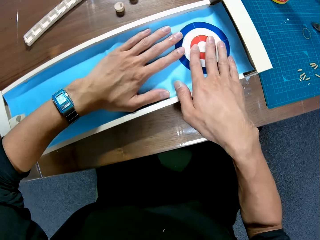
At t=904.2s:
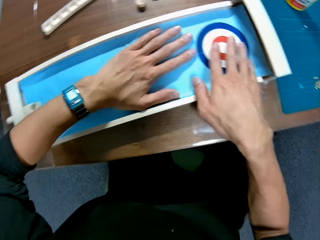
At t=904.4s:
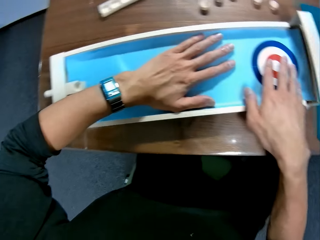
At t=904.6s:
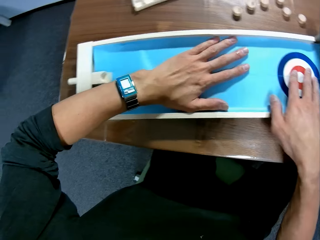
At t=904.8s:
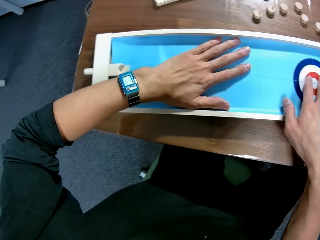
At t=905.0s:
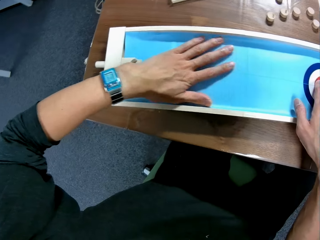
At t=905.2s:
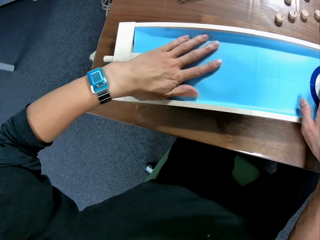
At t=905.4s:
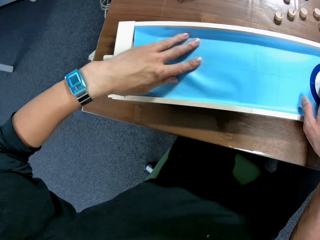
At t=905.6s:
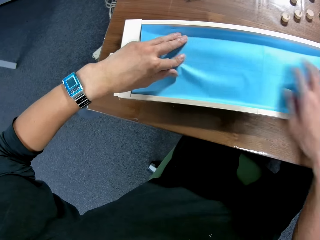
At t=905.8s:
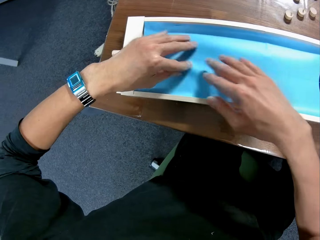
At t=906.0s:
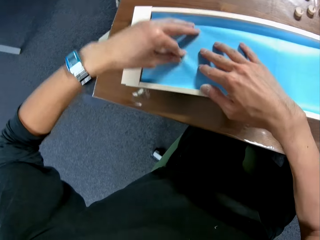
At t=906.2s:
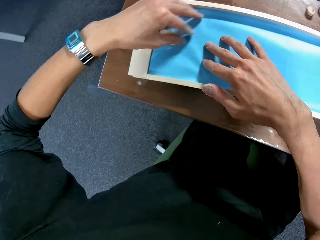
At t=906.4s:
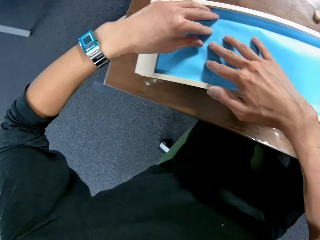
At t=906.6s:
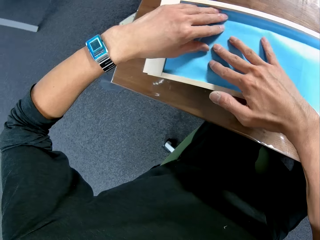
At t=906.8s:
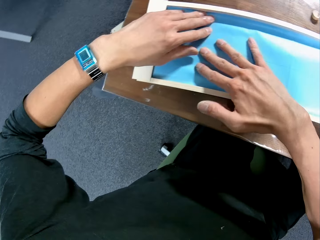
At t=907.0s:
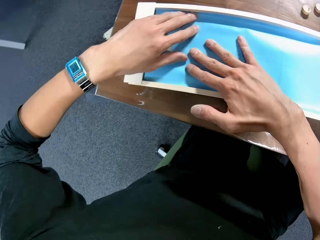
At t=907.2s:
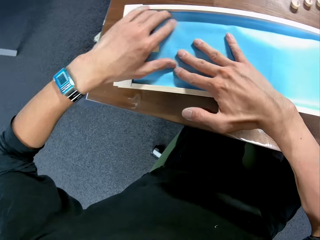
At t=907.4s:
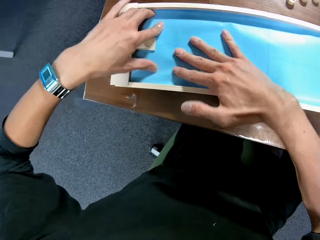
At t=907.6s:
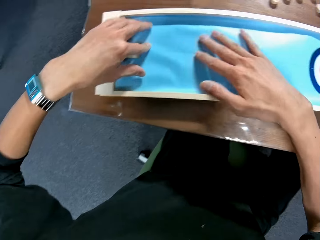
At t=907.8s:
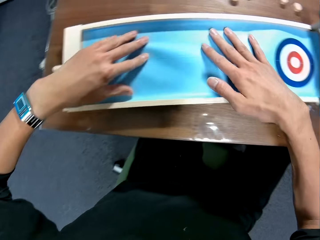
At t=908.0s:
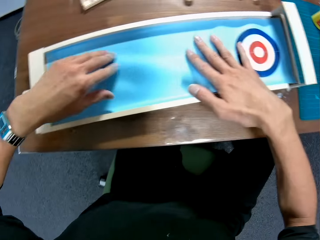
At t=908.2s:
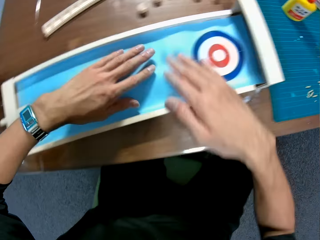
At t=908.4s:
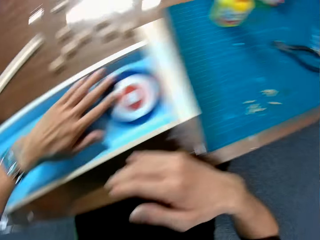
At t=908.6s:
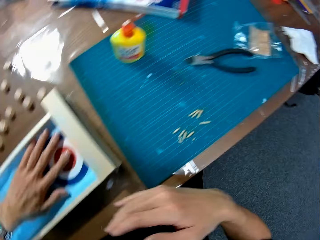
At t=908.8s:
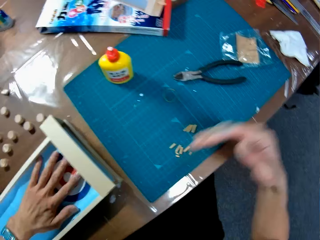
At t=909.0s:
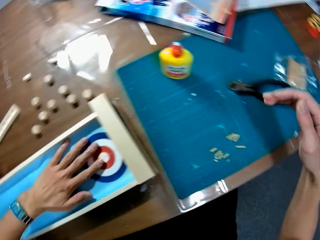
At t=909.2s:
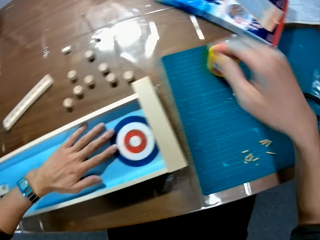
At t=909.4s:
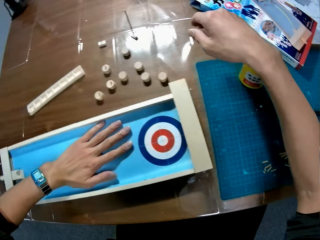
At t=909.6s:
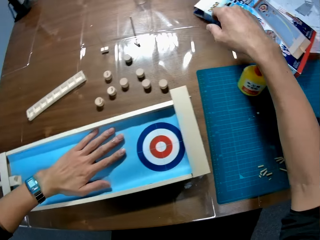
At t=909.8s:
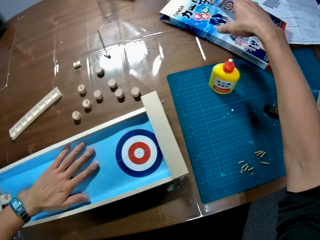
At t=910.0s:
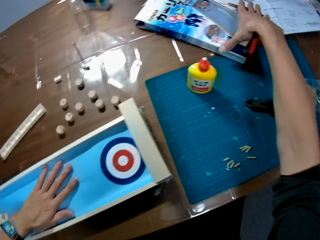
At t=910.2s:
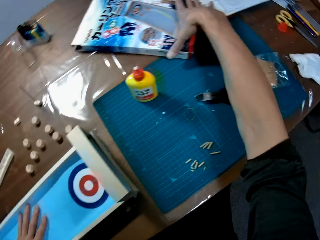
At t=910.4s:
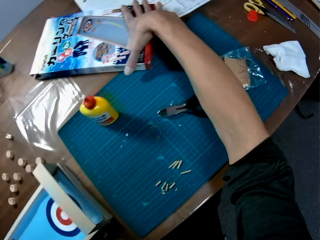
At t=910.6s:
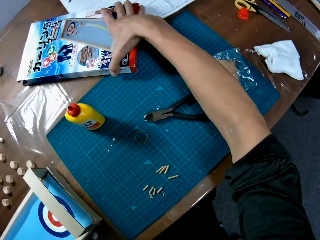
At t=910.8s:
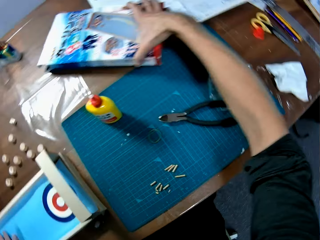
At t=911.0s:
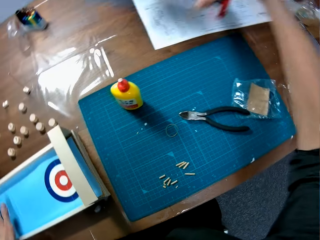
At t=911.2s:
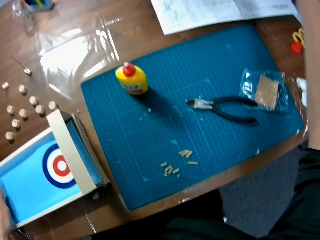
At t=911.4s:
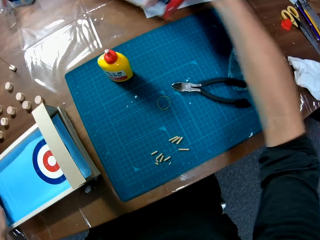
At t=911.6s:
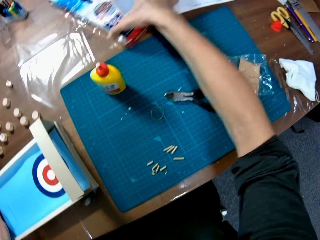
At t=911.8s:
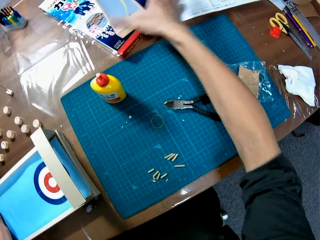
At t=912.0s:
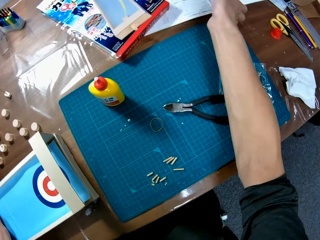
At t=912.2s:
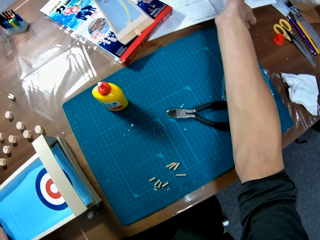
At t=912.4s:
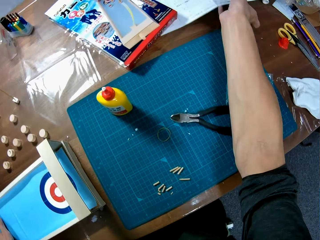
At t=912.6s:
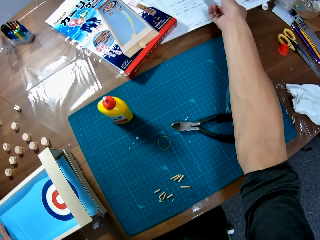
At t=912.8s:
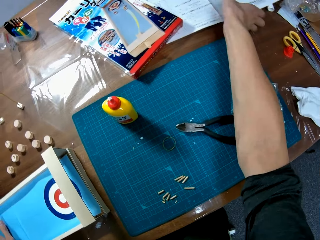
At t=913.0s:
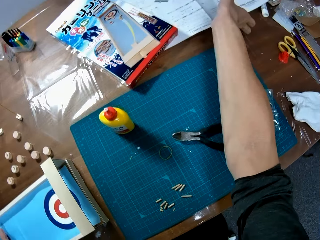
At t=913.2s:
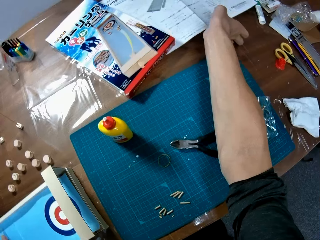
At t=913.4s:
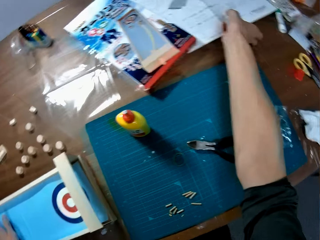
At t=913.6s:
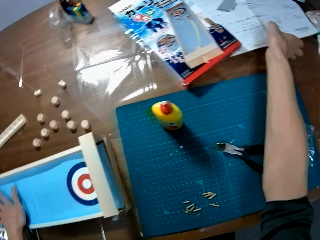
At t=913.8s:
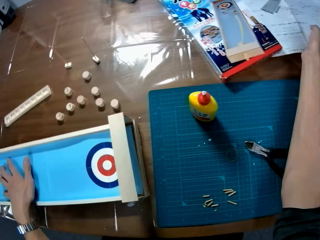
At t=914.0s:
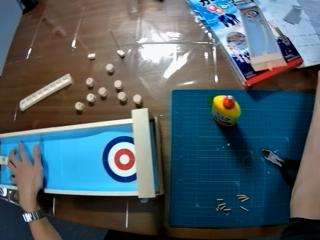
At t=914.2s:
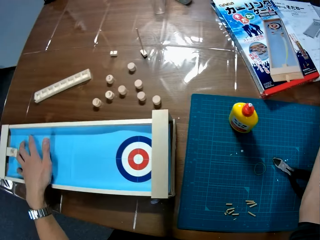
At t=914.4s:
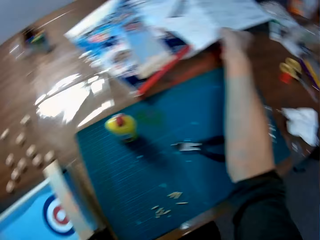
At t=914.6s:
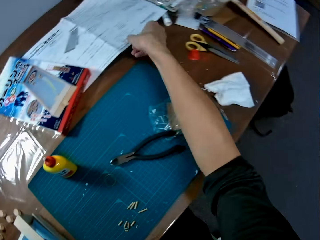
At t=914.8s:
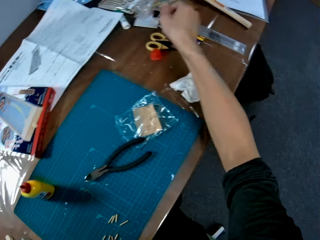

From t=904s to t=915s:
The camera wearer picks the carton. They move the art box. They drop the carton and touch the blue print.

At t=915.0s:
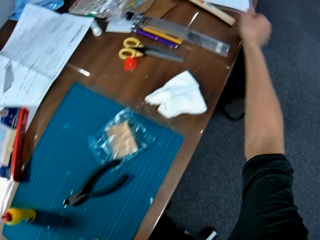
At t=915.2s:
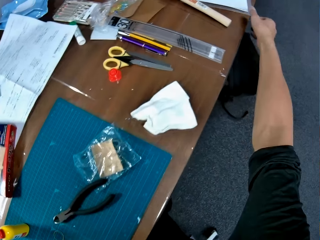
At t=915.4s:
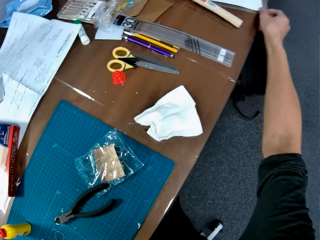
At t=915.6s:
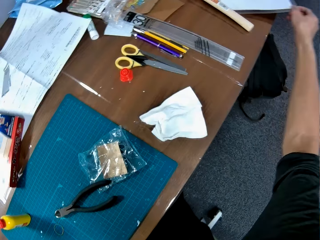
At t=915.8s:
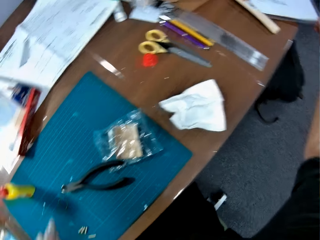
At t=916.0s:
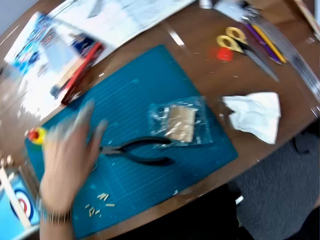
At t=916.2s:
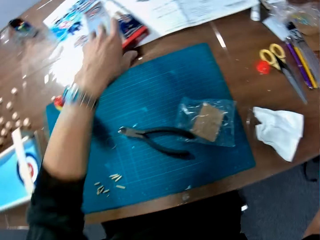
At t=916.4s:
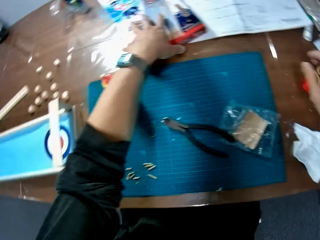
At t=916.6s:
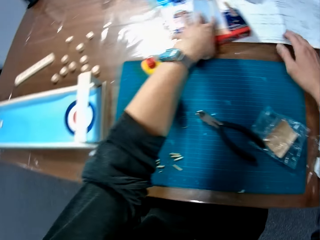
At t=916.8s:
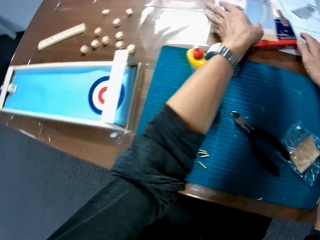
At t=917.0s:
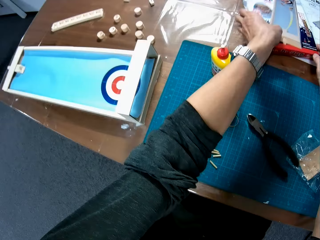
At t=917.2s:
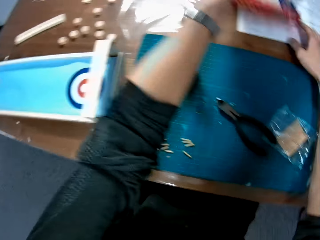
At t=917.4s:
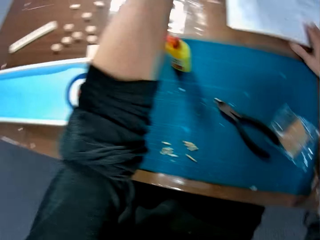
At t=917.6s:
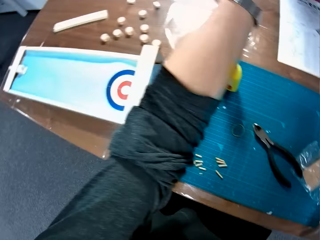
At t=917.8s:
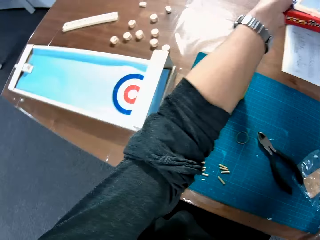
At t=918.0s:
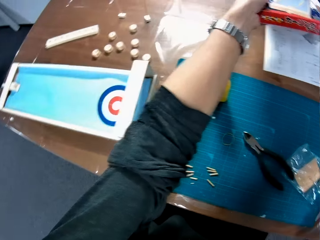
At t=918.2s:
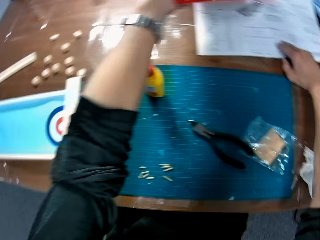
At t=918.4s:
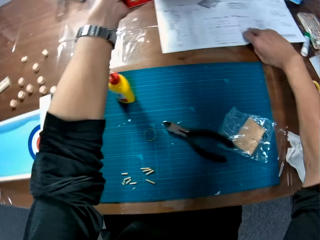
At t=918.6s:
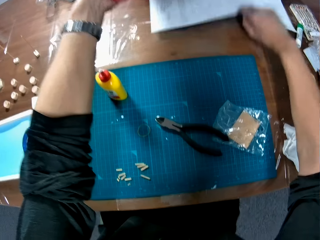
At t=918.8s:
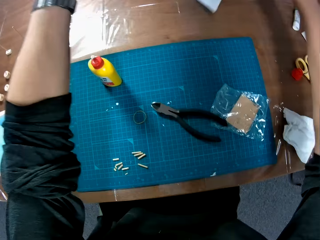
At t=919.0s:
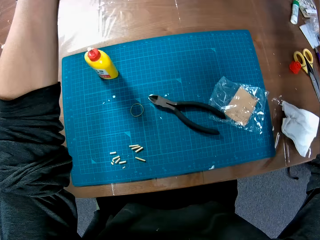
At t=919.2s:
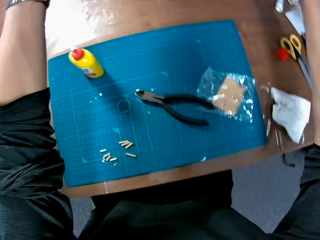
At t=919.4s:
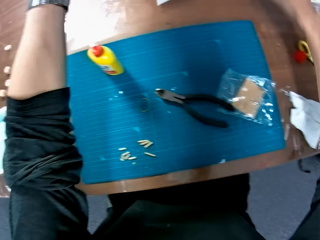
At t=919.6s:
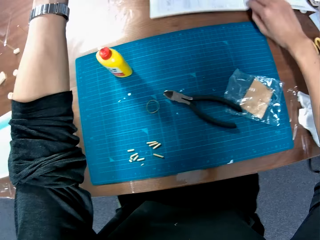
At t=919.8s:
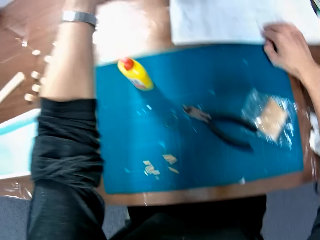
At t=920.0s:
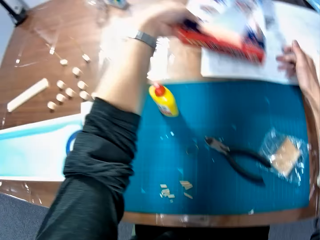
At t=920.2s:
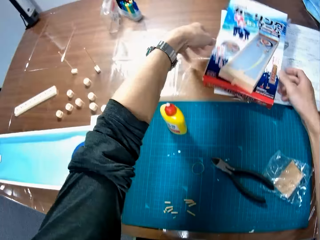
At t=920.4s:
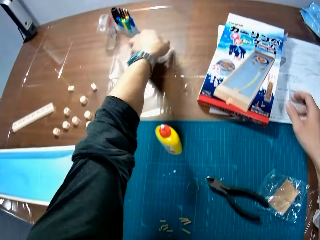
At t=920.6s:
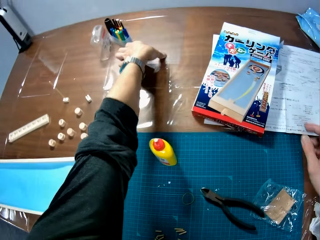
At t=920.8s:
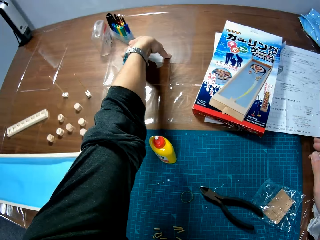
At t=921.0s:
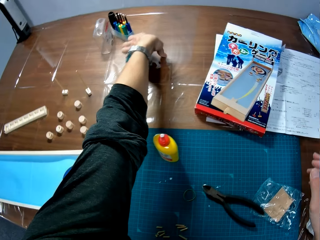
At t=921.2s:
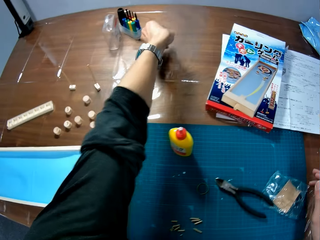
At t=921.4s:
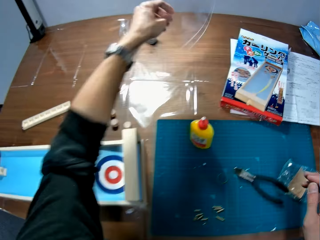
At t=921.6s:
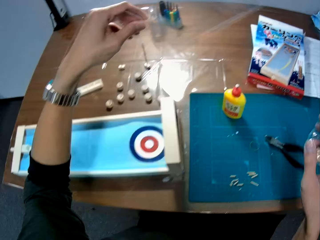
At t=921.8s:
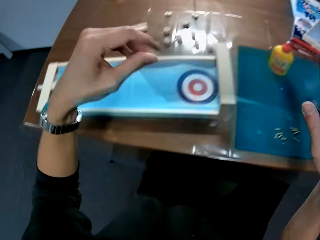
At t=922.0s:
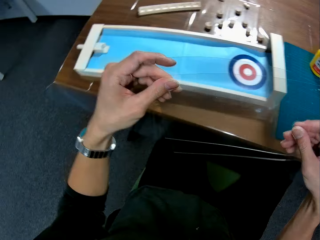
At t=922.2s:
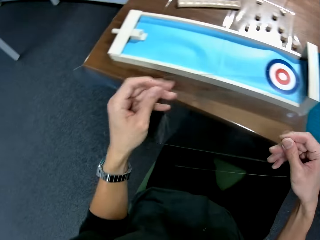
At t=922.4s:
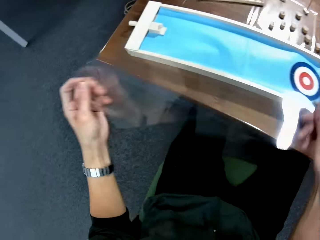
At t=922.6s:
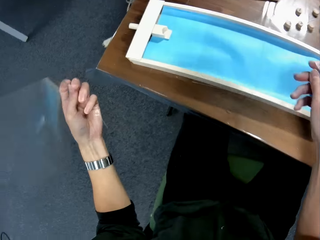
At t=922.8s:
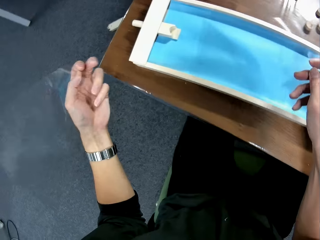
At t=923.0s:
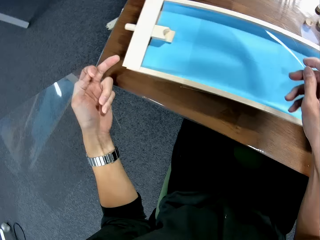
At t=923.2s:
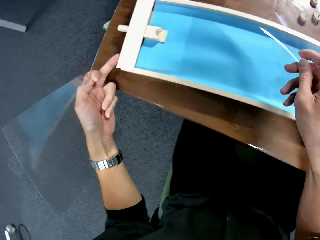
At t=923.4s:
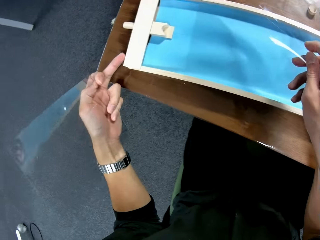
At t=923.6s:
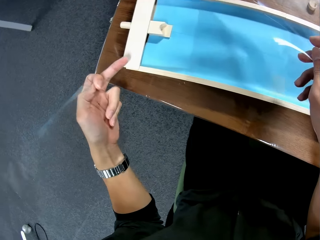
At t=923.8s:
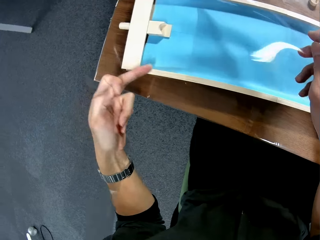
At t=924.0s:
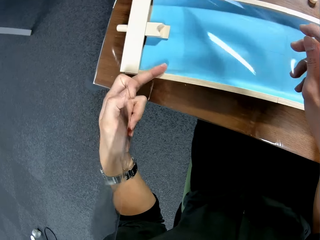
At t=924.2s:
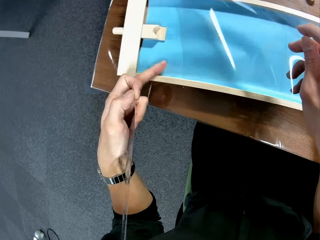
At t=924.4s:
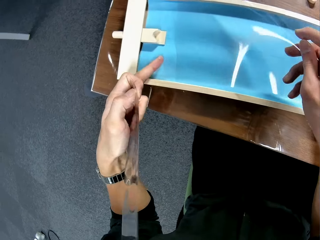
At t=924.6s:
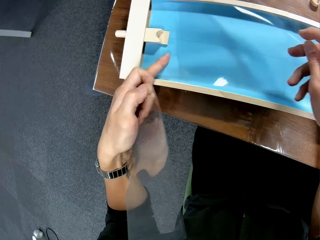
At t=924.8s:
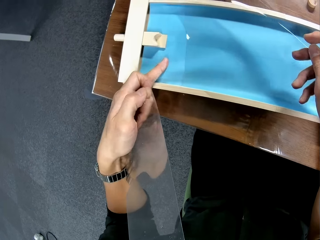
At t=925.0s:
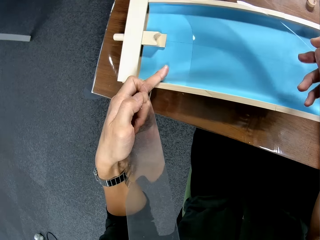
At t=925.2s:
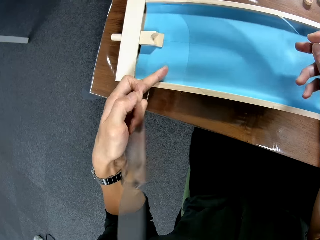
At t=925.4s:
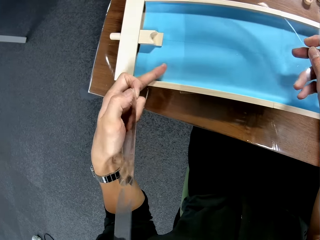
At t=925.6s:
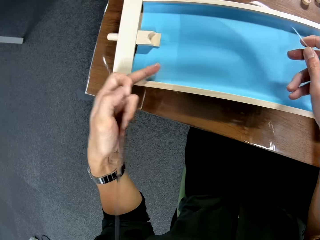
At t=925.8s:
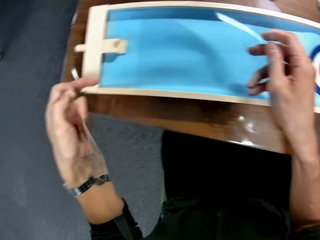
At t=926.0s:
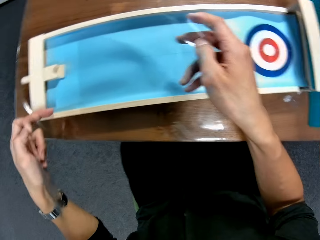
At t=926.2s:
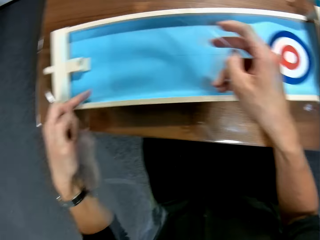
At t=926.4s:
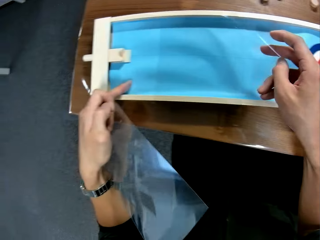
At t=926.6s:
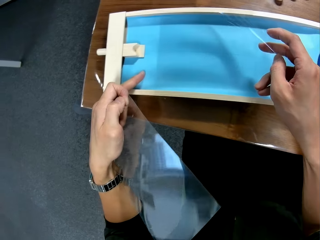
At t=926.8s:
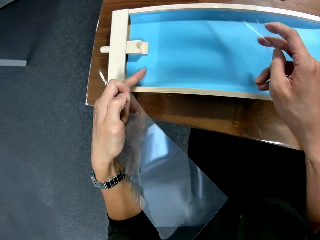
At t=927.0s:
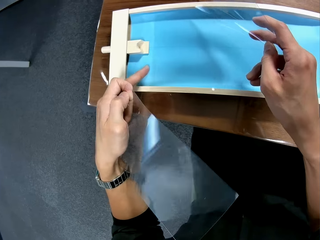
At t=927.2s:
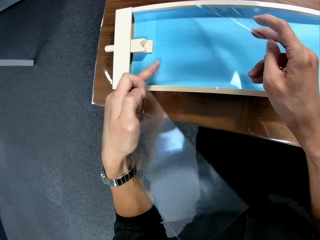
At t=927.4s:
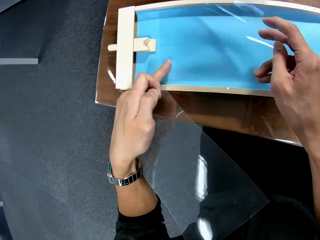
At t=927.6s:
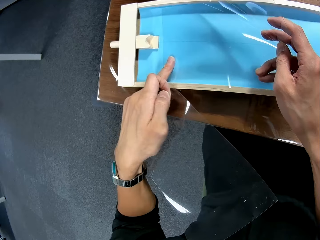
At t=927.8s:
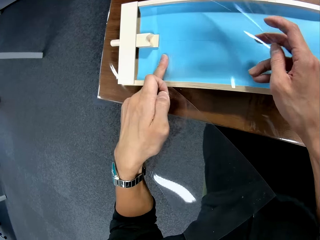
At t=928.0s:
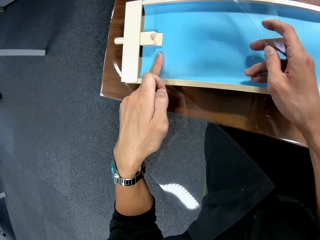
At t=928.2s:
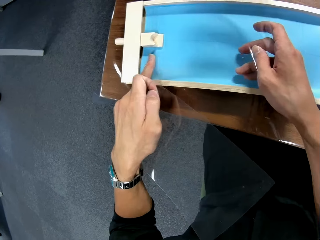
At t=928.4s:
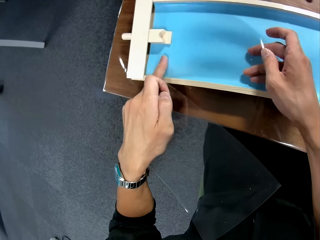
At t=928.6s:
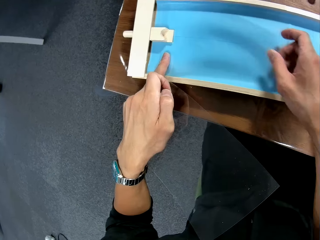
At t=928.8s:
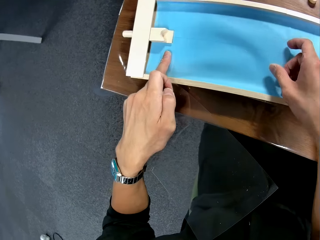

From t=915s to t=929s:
The camera wearer moves a paper. They pick the carton. They move the blue print. They put the art box on the art paper. They drop the carton. They pick a transparent plastic sheet. They separate the transparent plastic sheet. They attach the transparent plastic sheet to the assembled pieces.
